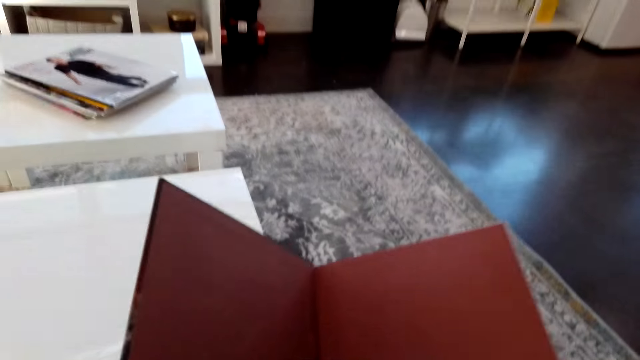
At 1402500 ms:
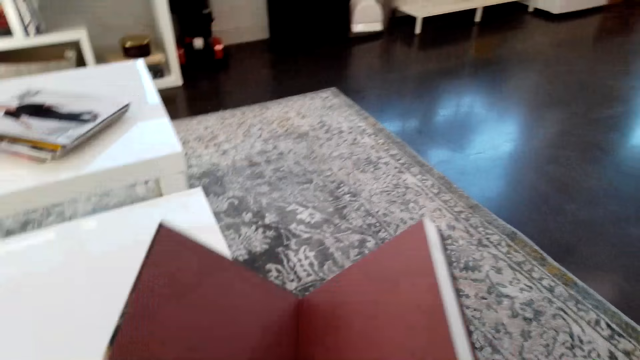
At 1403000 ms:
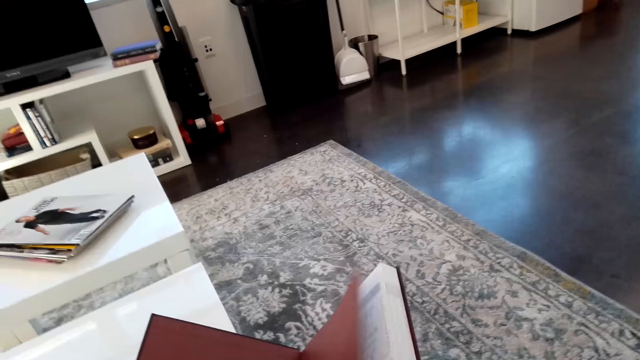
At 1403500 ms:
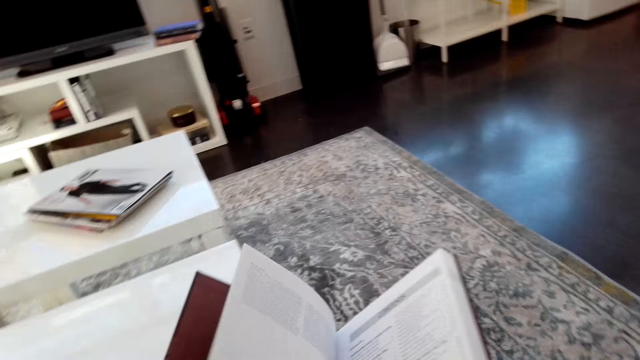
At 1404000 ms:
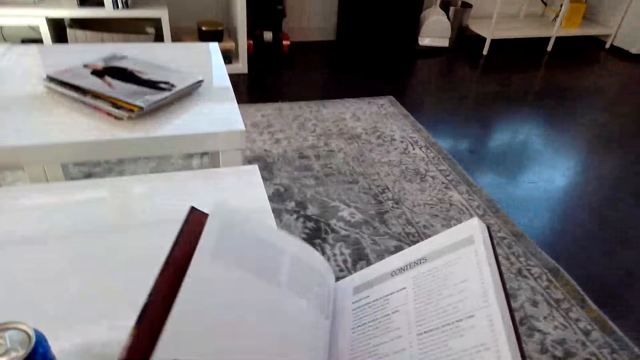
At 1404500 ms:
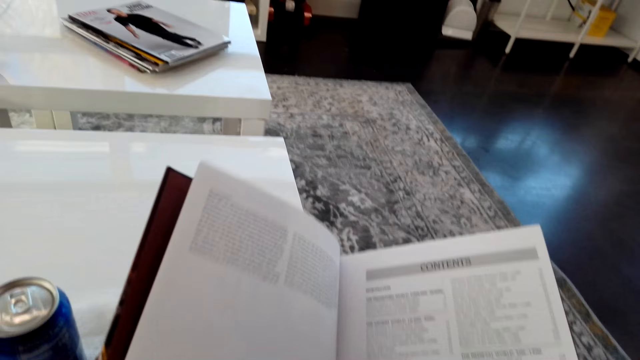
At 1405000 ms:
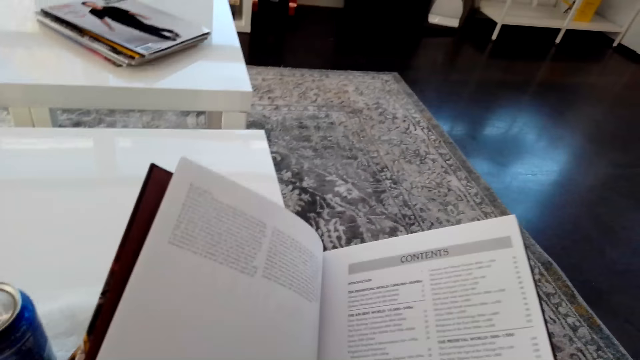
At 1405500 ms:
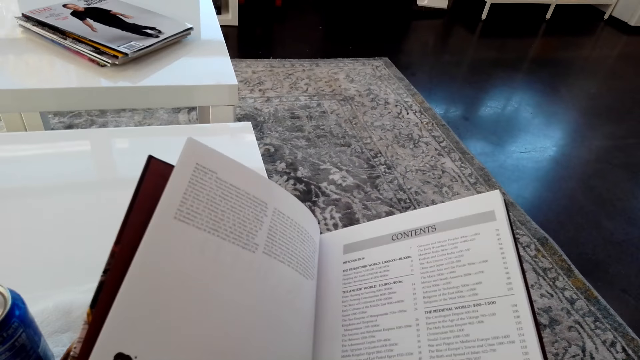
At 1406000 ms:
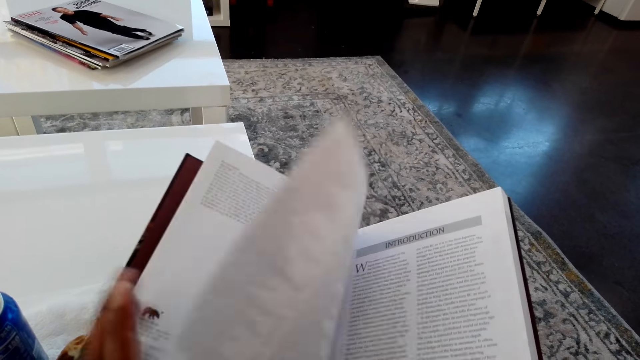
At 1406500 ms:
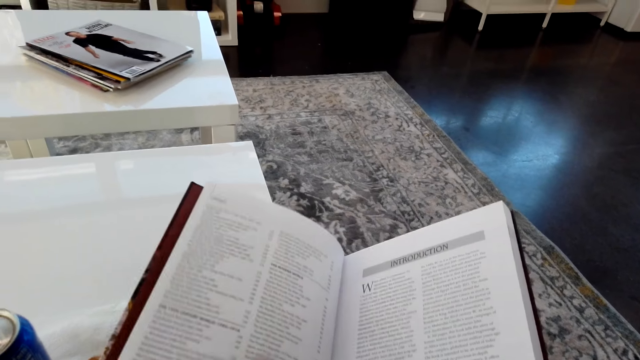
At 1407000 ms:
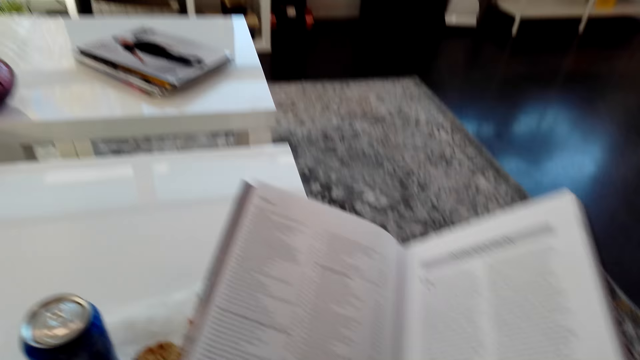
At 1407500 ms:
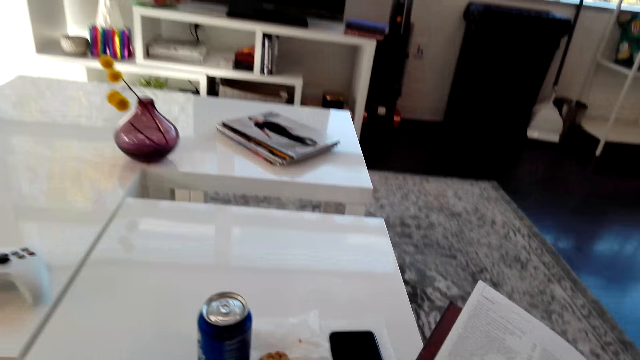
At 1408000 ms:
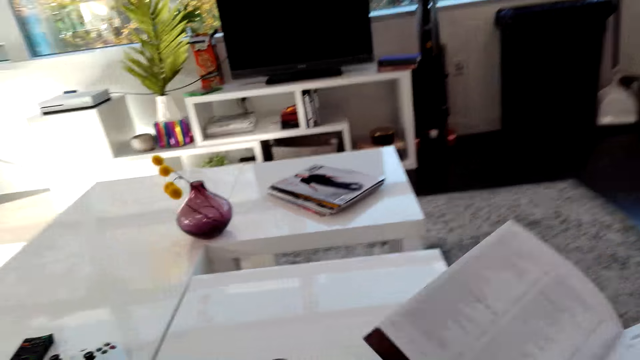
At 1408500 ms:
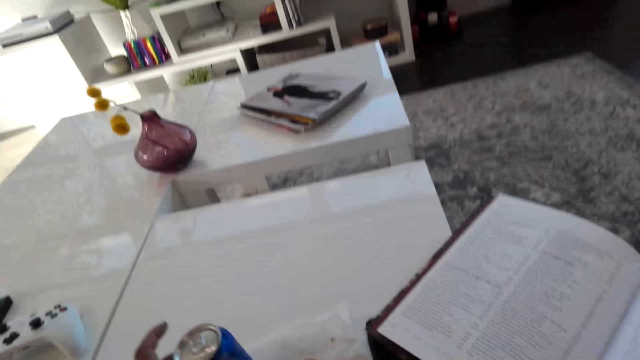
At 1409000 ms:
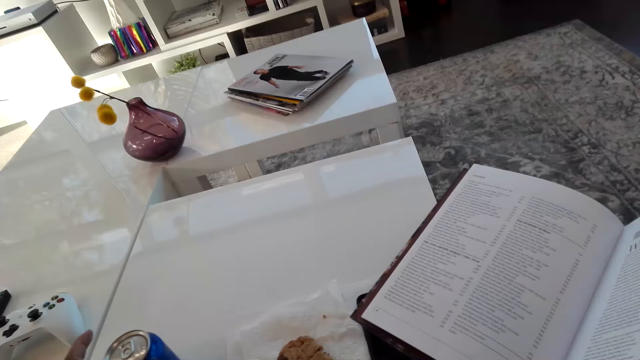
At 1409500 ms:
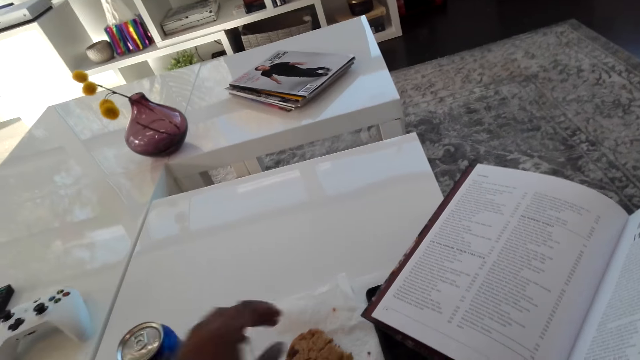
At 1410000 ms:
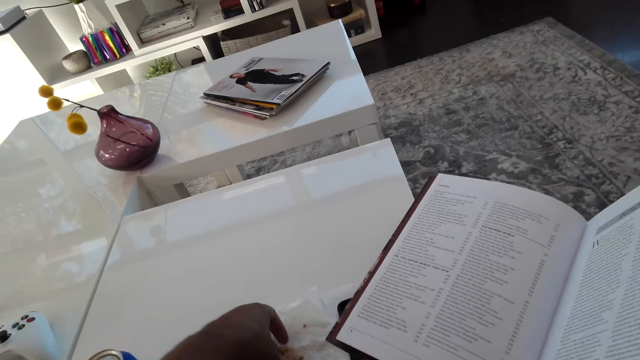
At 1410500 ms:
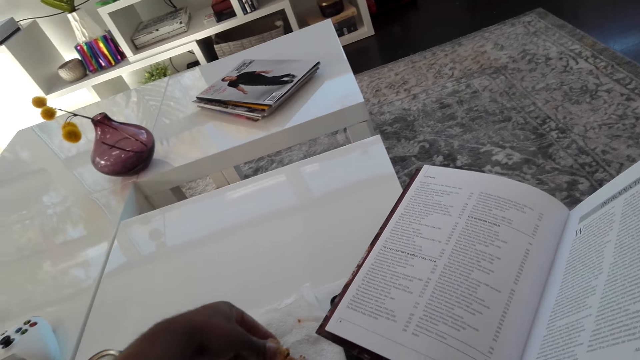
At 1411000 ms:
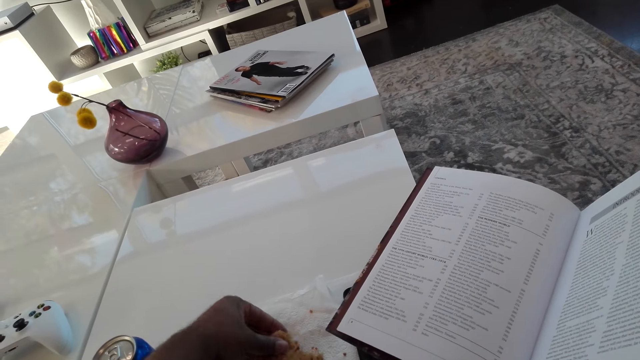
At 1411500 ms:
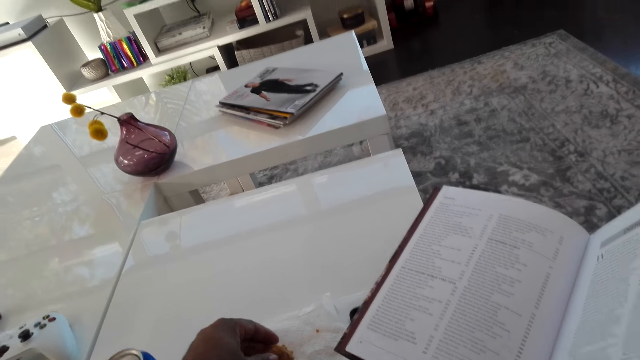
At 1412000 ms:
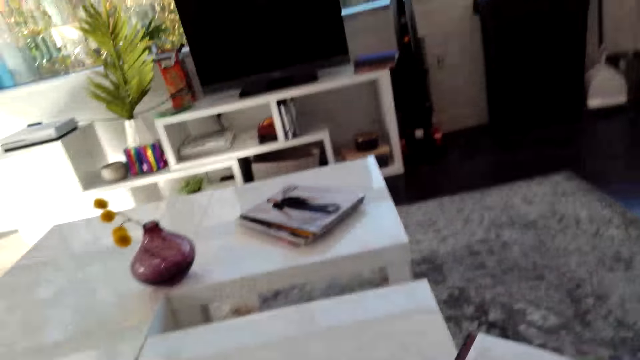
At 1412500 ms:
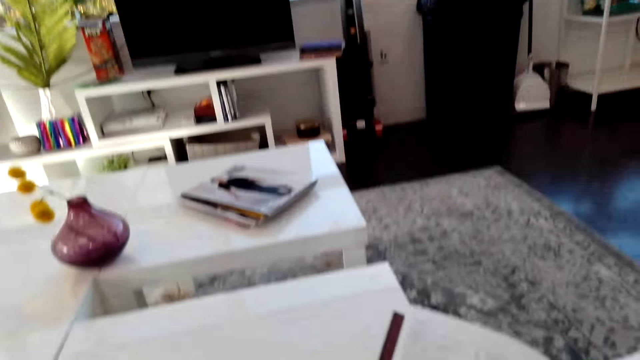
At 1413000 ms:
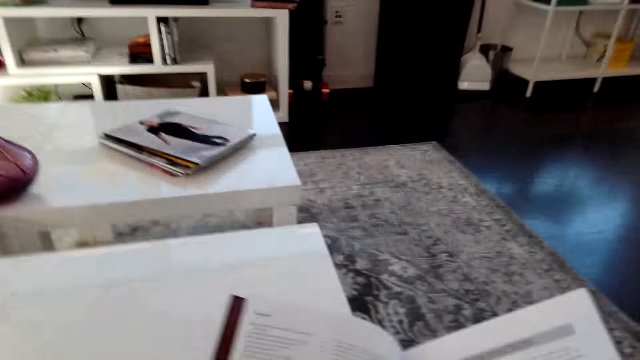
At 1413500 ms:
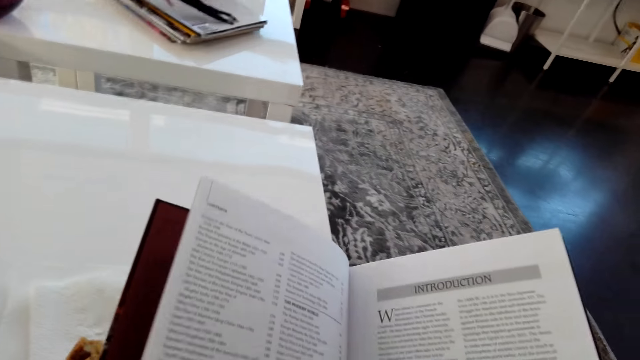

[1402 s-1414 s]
The camera wearer opens the book with his hands. He moves the soda can on the table. He breaks the cake. He cuts the cookies with his left hand.

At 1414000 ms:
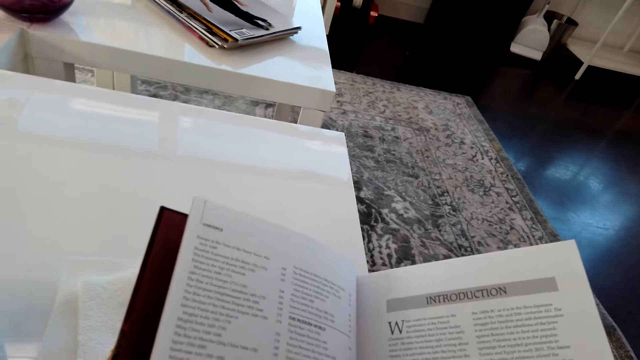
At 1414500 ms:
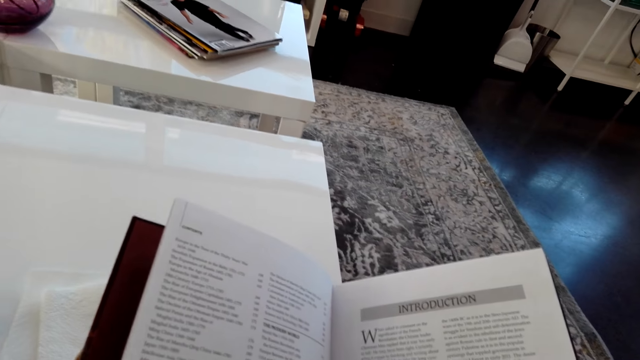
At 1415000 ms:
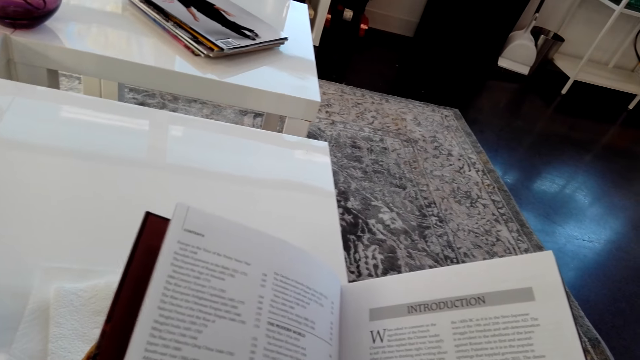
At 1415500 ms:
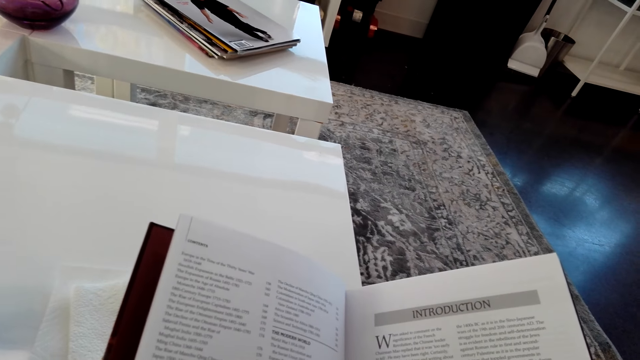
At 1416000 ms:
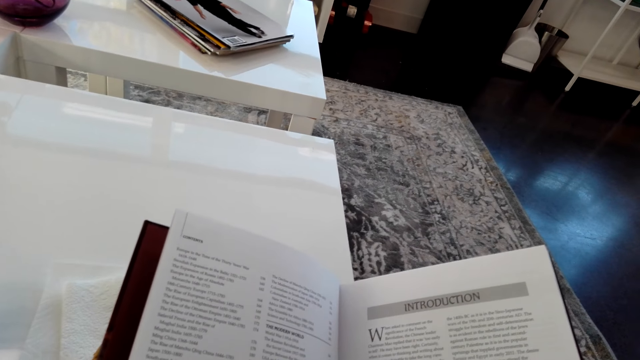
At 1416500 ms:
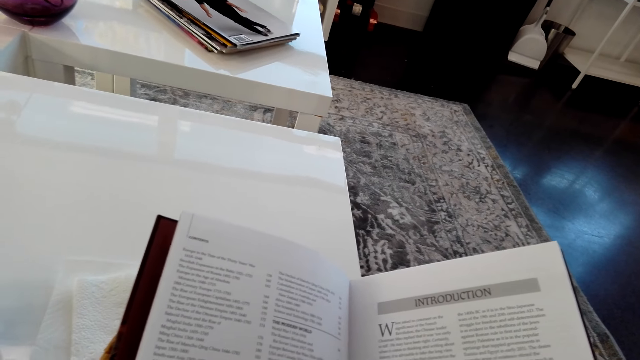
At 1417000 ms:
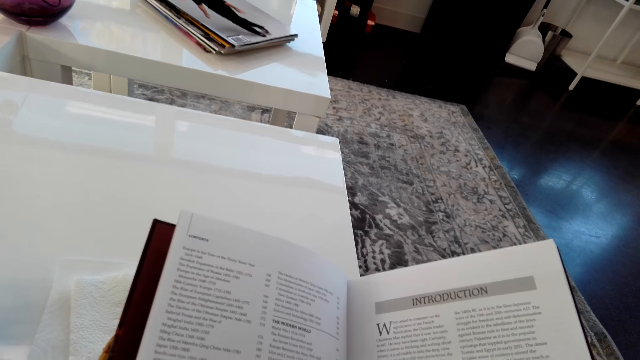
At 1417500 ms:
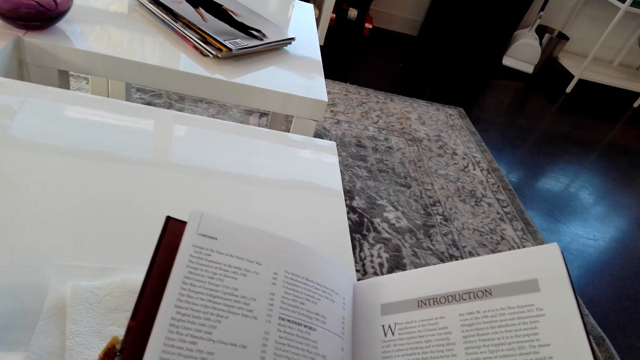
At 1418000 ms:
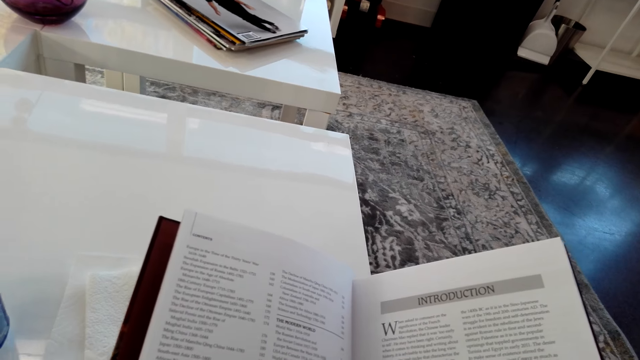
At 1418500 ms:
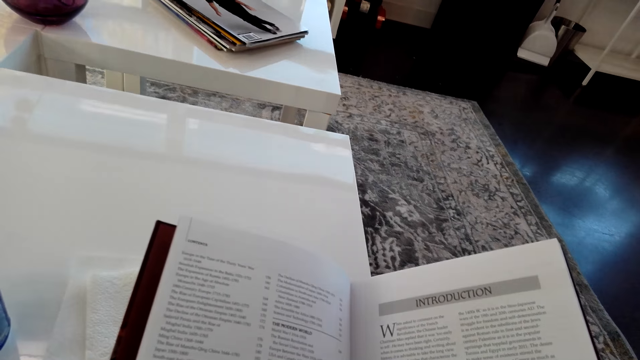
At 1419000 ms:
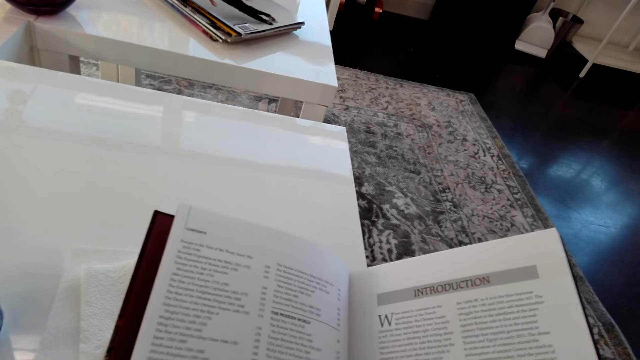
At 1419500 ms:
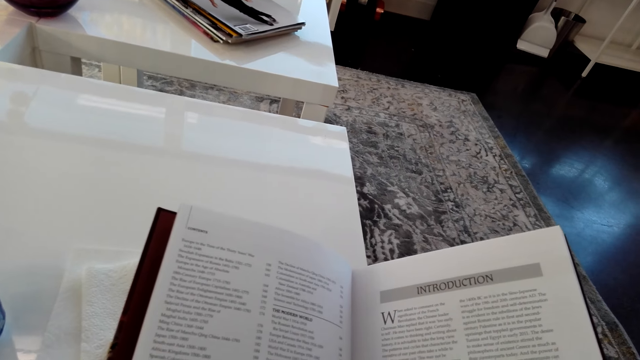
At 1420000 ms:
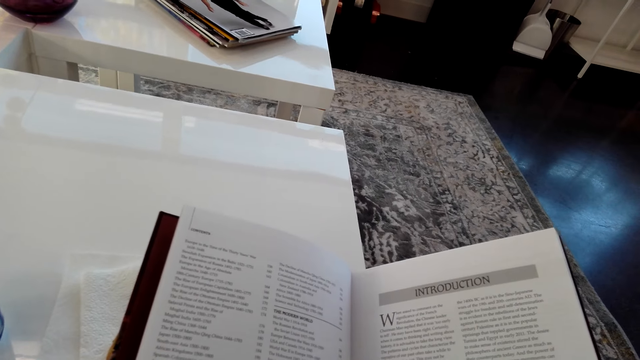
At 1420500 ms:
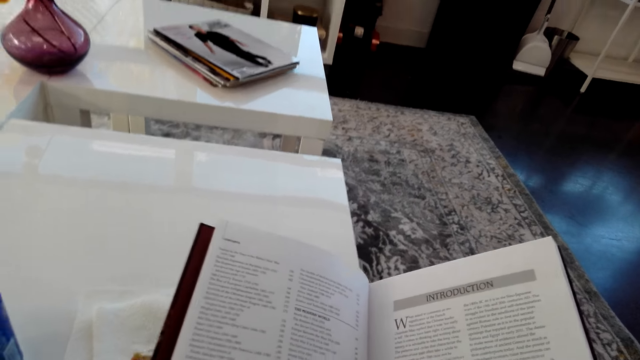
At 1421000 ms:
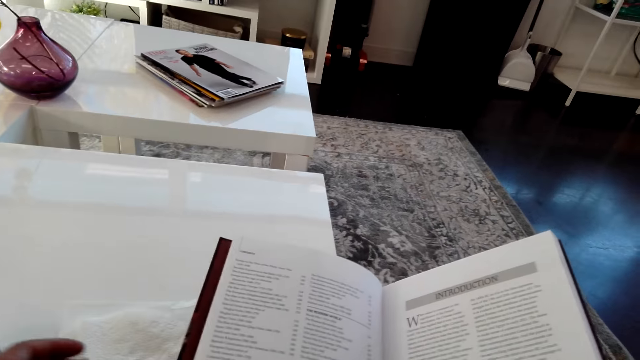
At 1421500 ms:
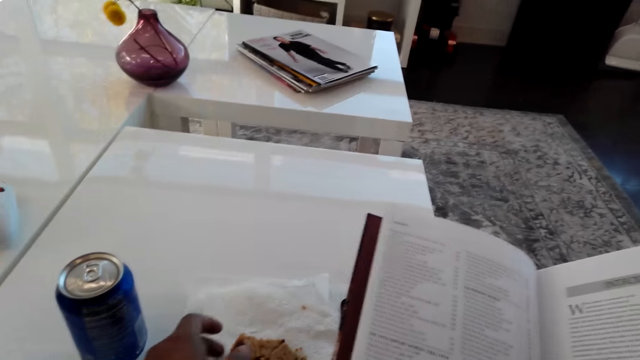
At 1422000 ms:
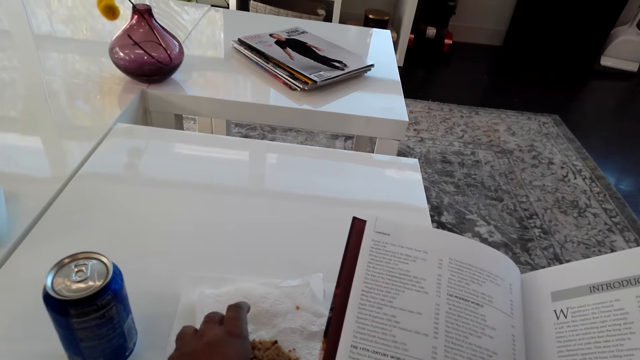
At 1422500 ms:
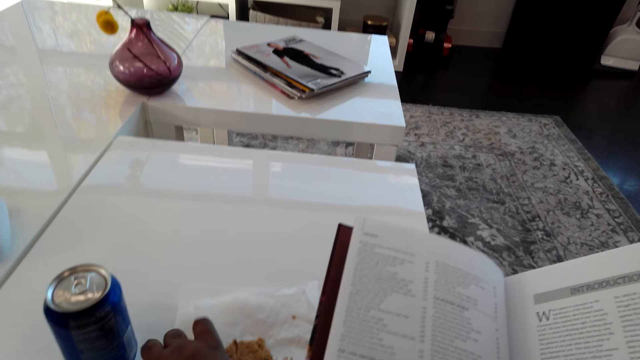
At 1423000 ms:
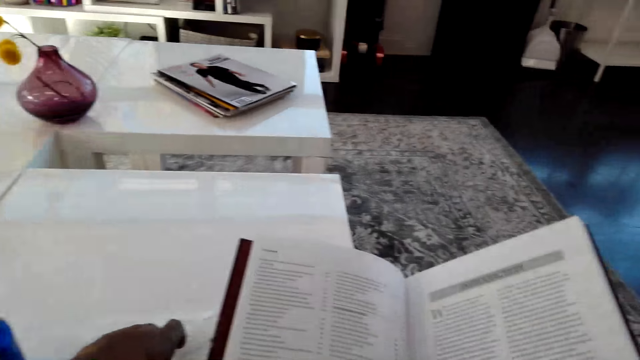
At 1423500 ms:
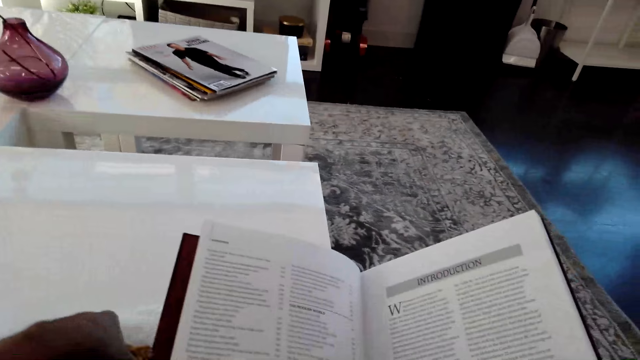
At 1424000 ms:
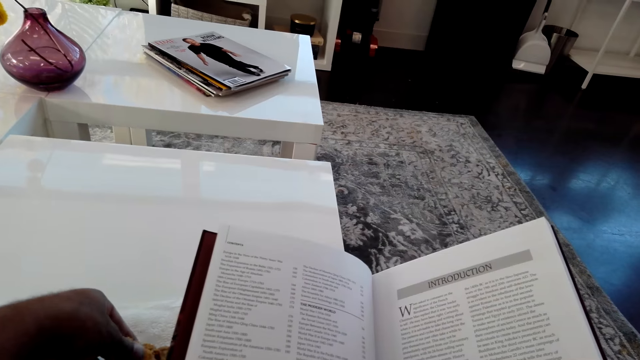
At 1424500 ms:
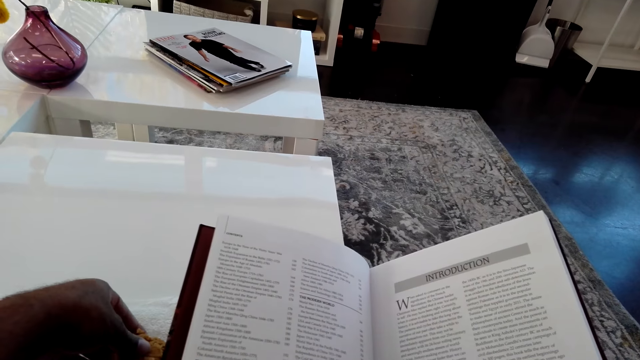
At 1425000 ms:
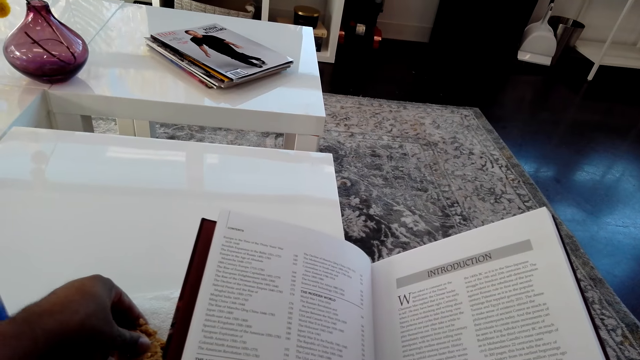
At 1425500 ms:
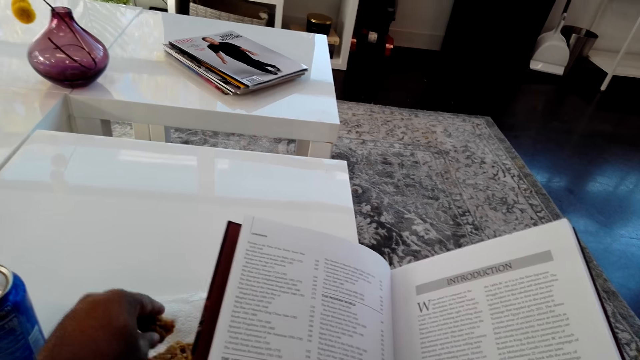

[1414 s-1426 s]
The camera wearer looks at the book. He cuts the cookies with his left hand.
